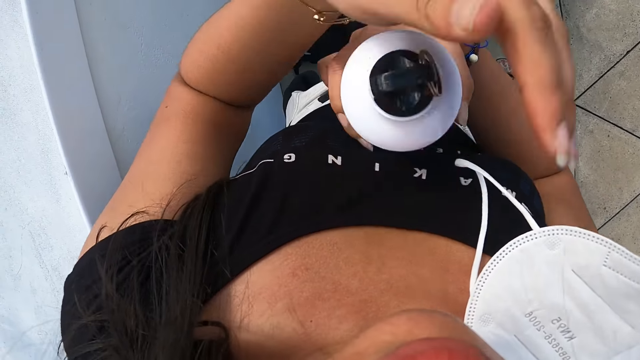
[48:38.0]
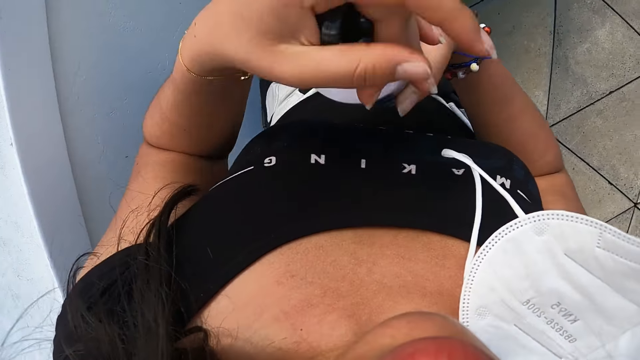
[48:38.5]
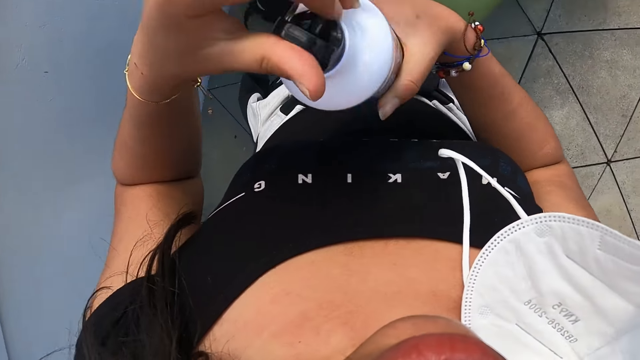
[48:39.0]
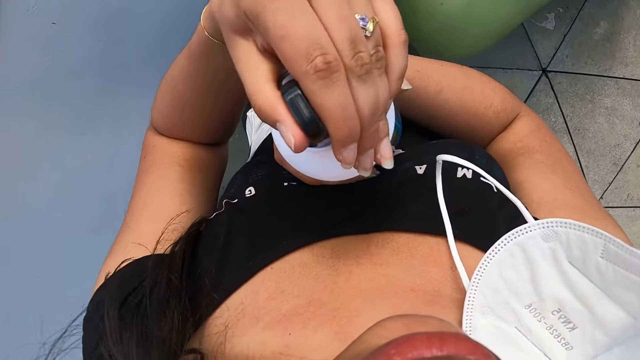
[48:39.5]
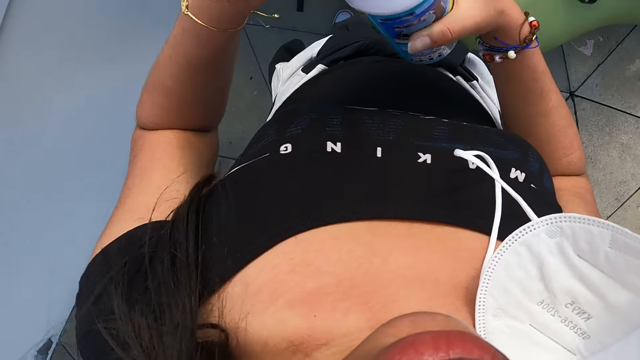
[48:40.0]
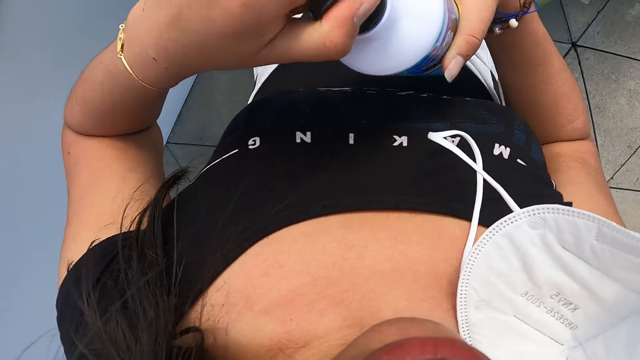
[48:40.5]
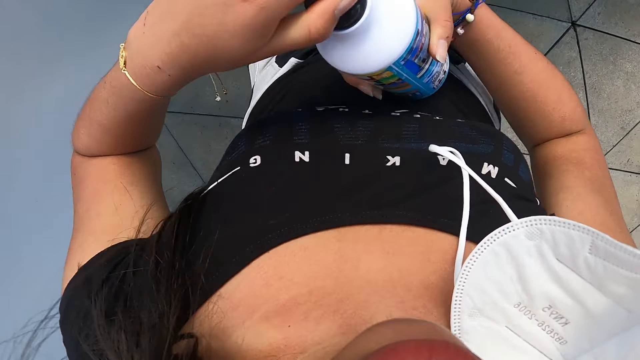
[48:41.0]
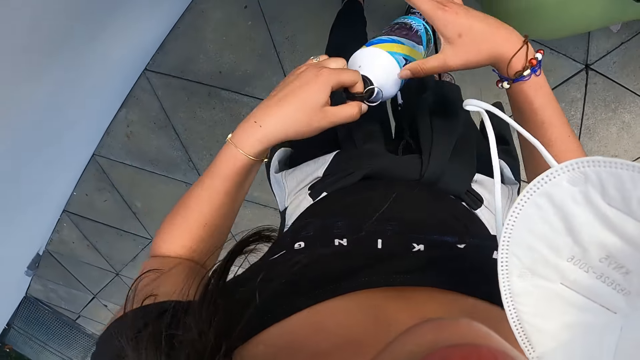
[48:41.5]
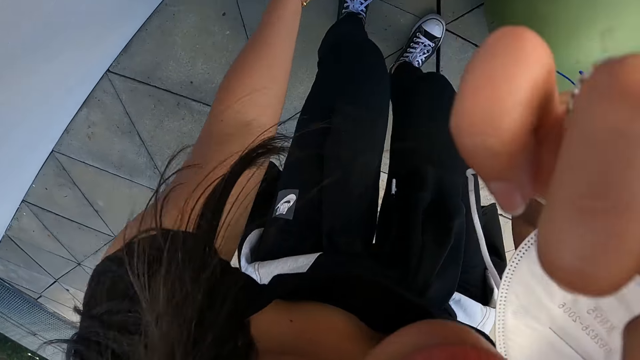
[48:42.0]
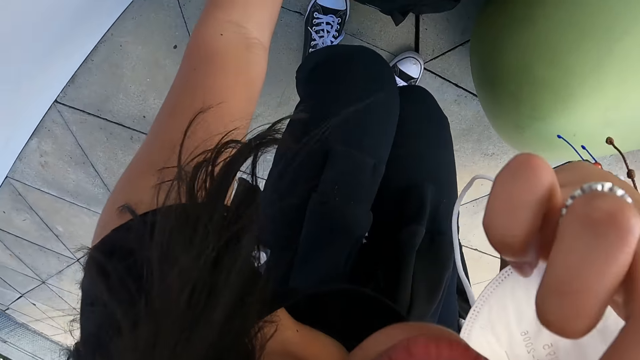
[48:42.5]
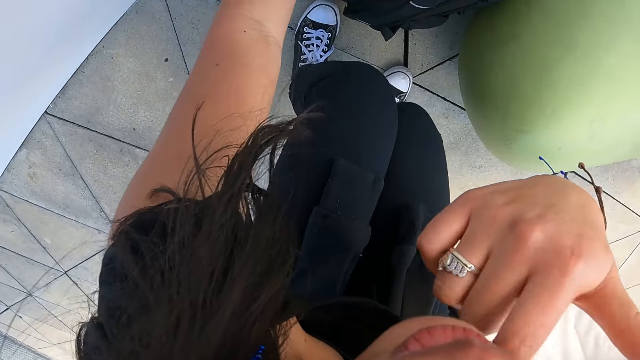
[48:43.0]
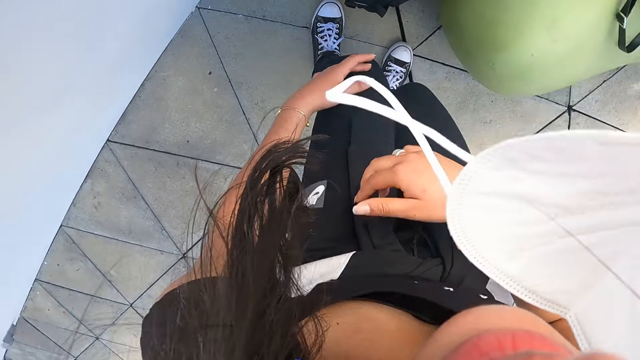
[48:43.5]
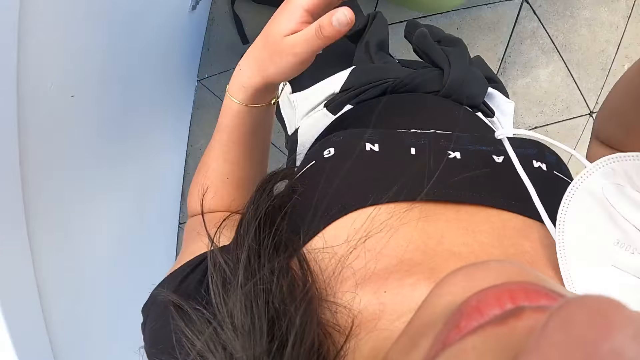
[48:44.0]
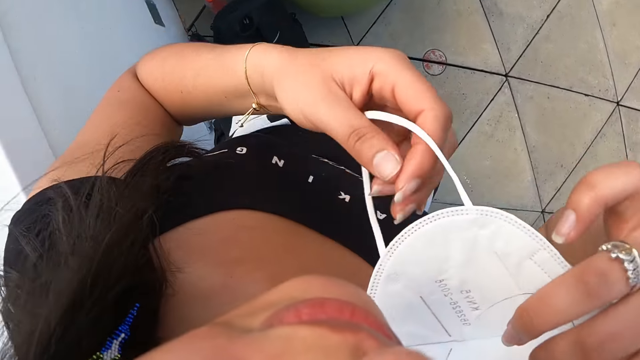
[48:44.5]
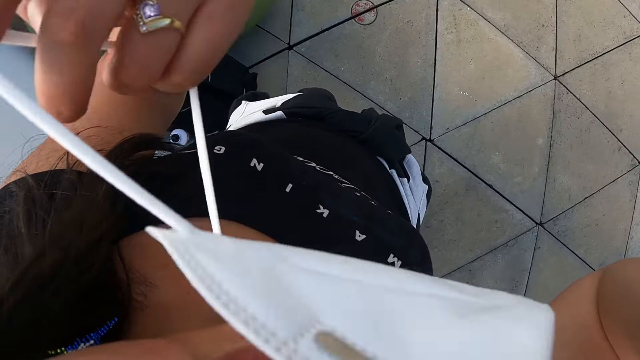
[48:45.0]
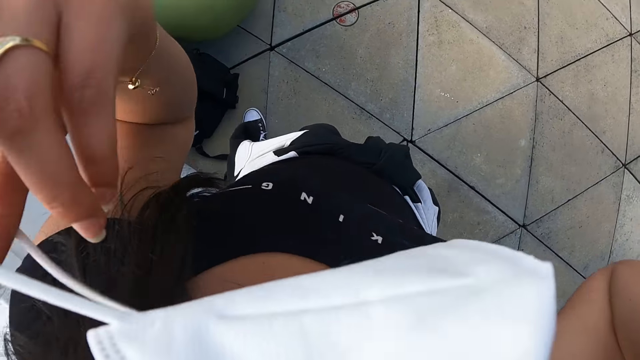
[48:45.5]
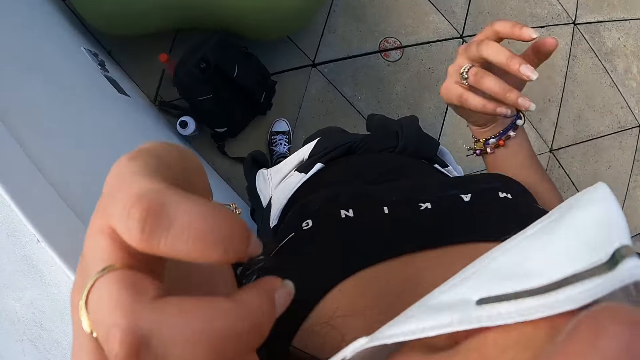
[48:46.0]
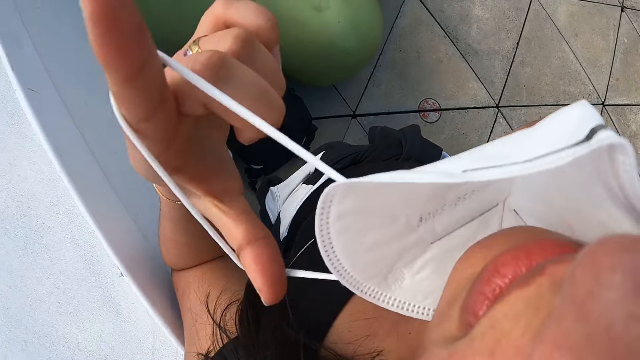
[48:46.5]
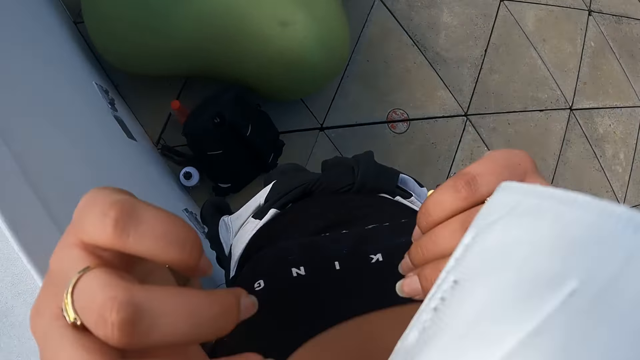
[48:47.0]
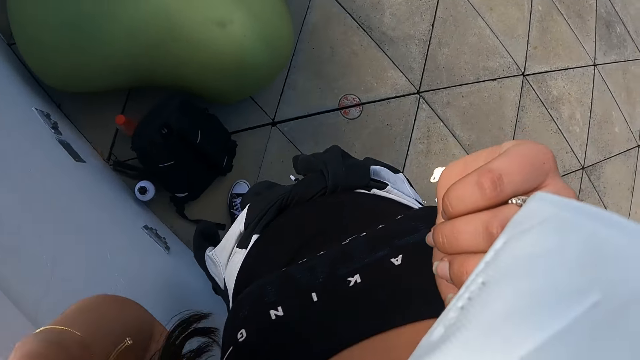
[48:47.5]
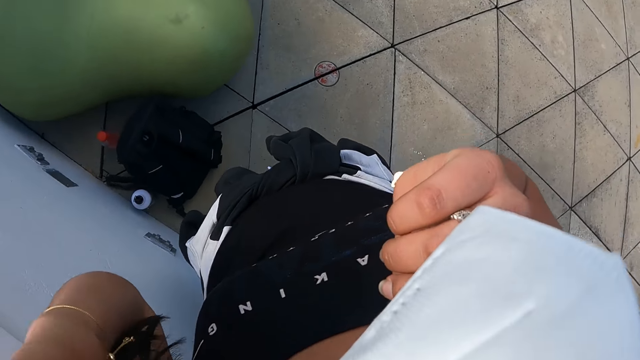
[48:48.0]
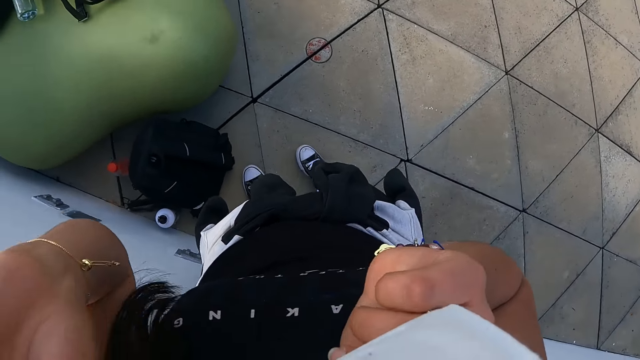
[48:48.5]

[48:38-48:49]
The camera wearer drops the bottle on the floor with her right hand. She stands. She puts the left strap of the facemask on her left ear with her left hand.

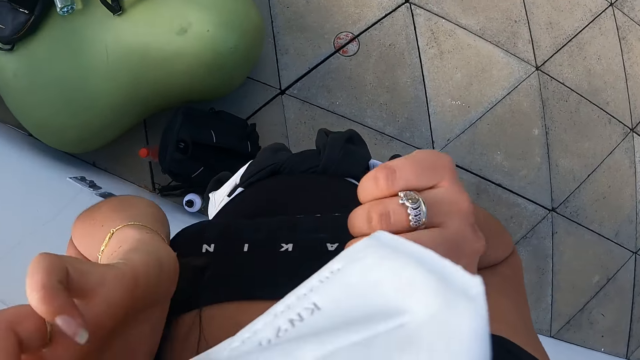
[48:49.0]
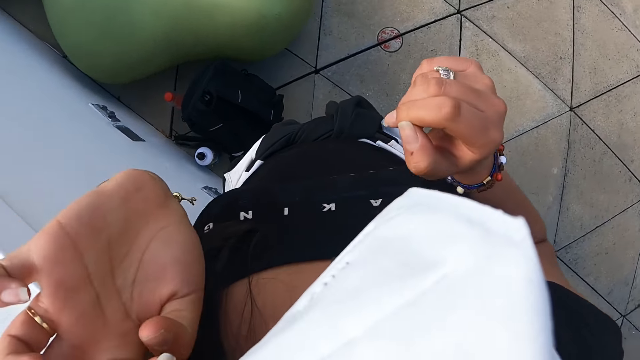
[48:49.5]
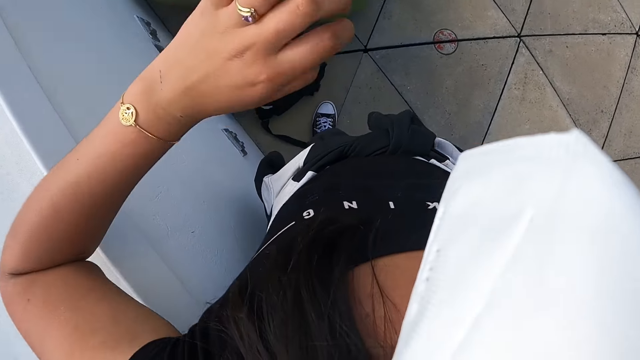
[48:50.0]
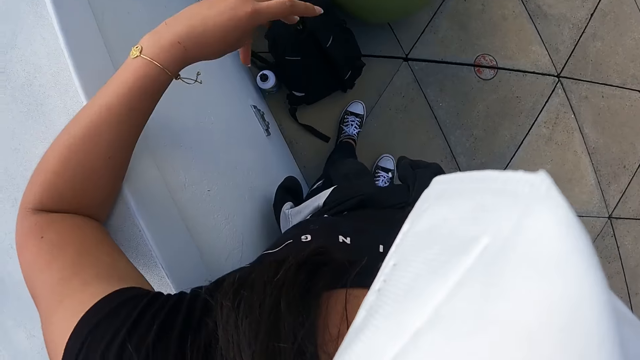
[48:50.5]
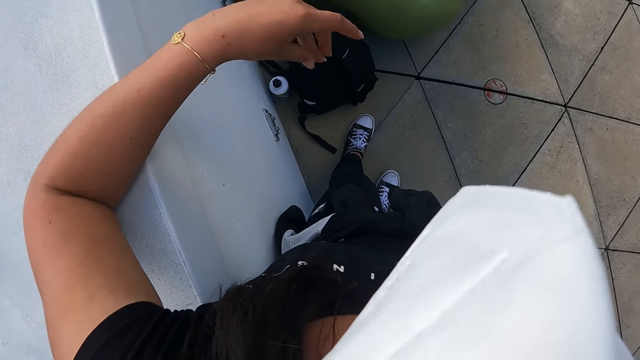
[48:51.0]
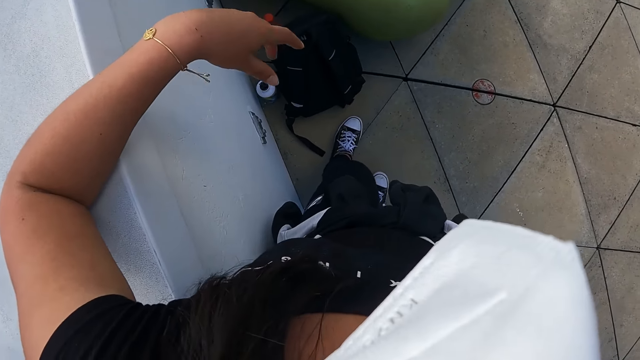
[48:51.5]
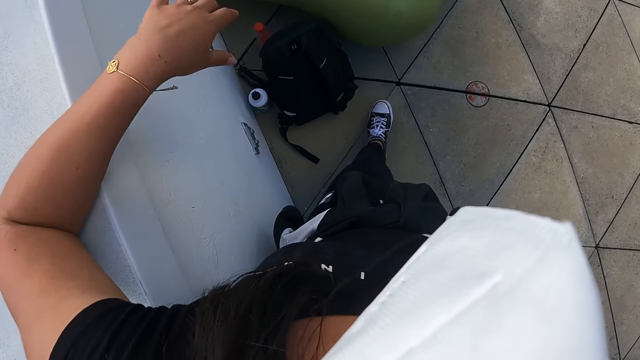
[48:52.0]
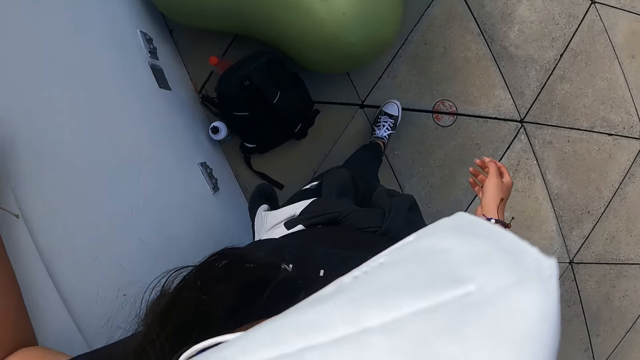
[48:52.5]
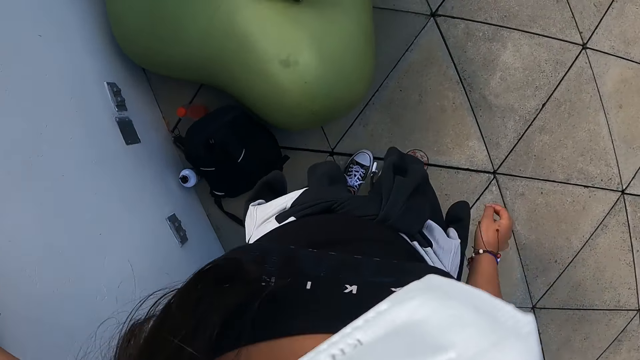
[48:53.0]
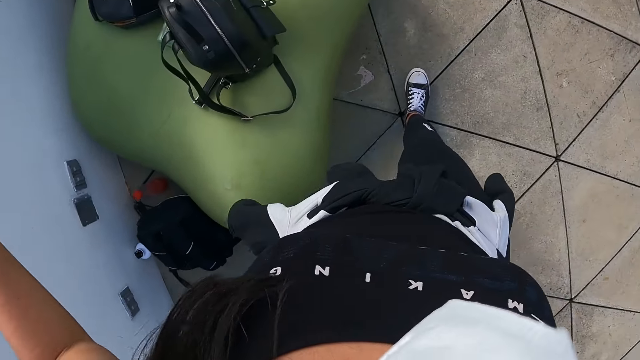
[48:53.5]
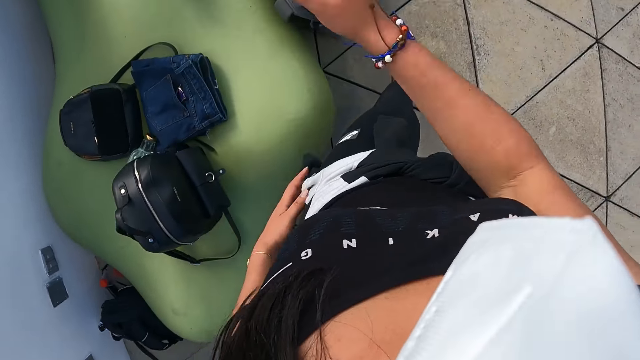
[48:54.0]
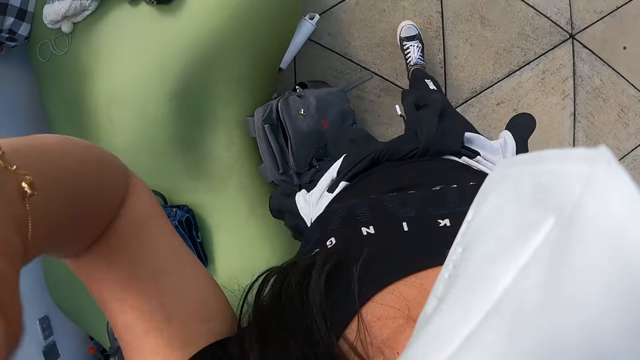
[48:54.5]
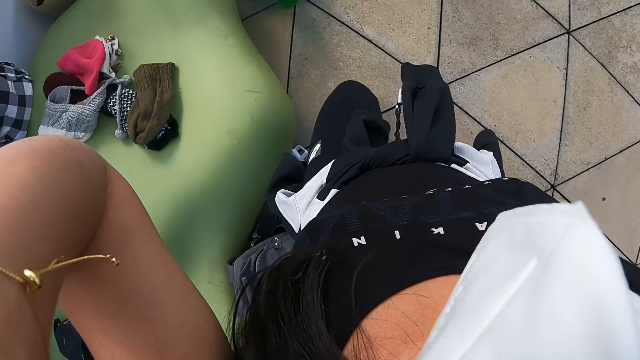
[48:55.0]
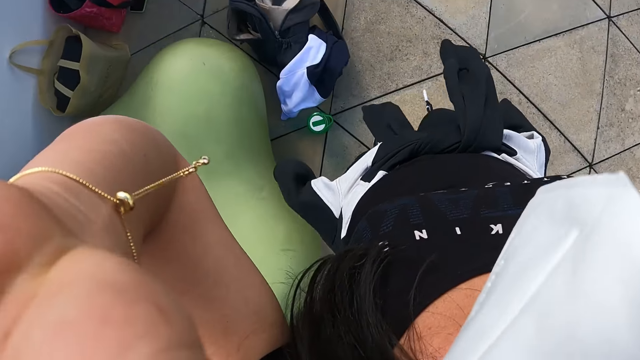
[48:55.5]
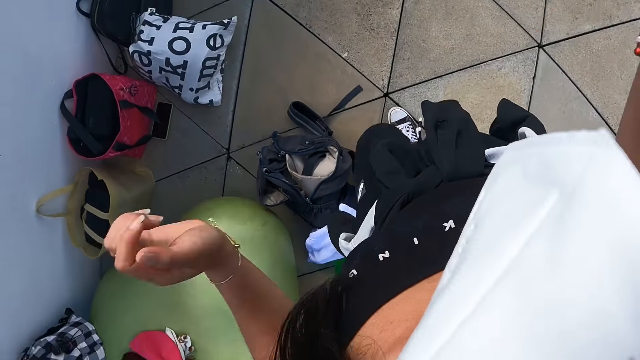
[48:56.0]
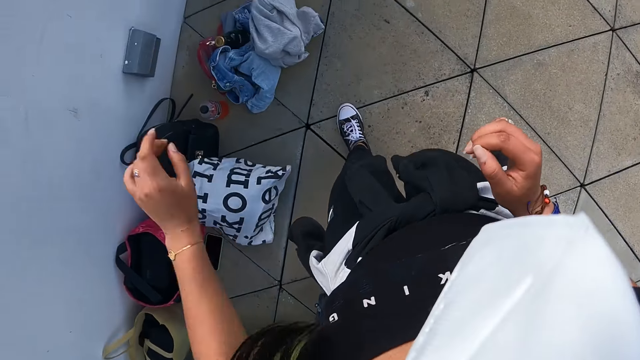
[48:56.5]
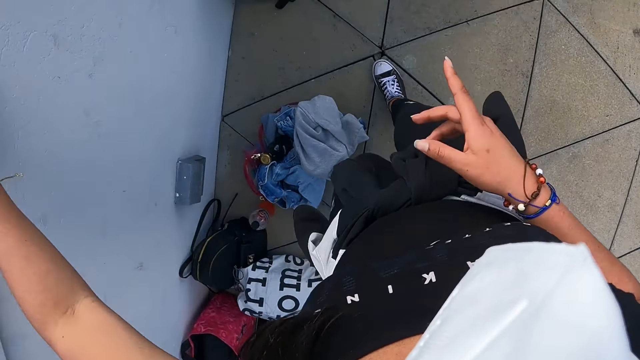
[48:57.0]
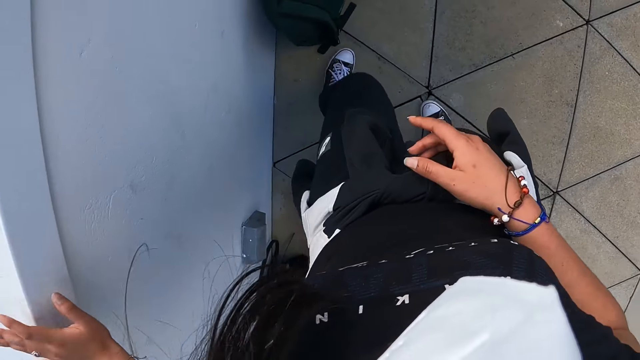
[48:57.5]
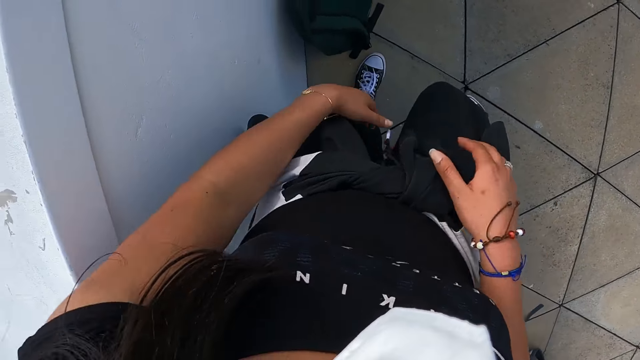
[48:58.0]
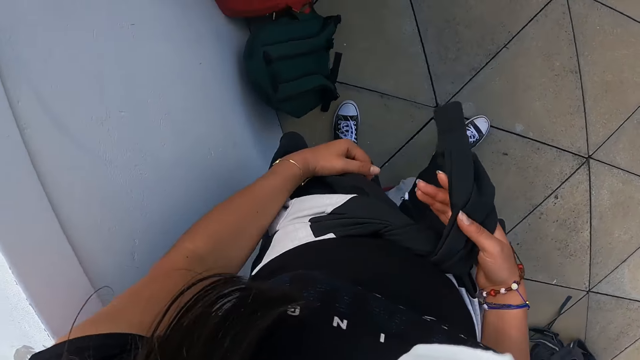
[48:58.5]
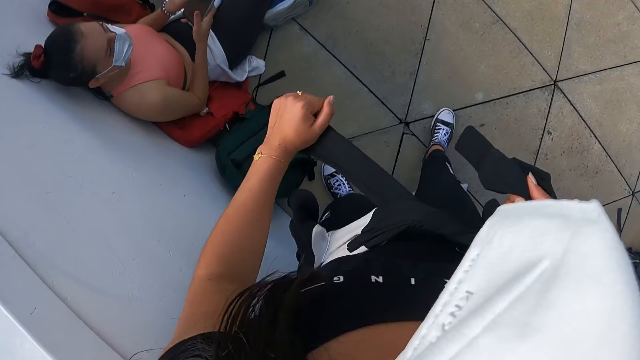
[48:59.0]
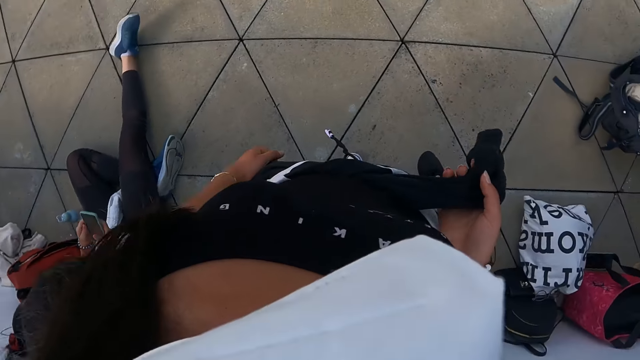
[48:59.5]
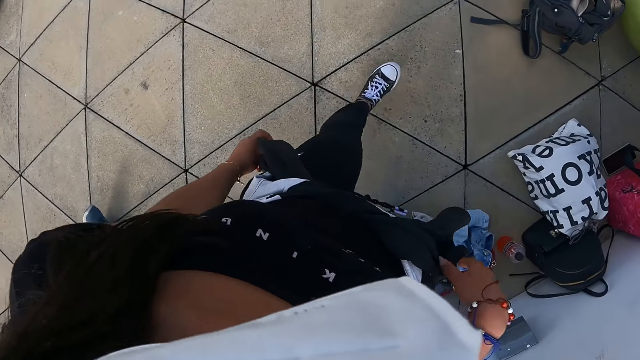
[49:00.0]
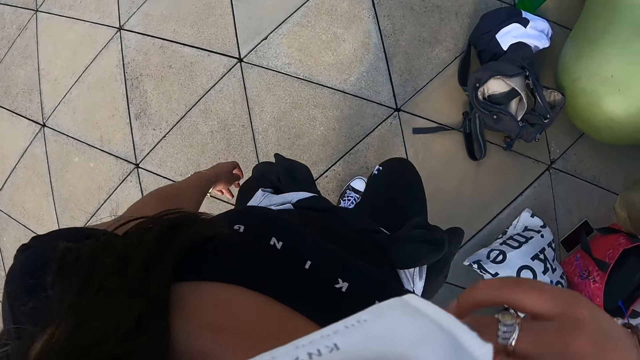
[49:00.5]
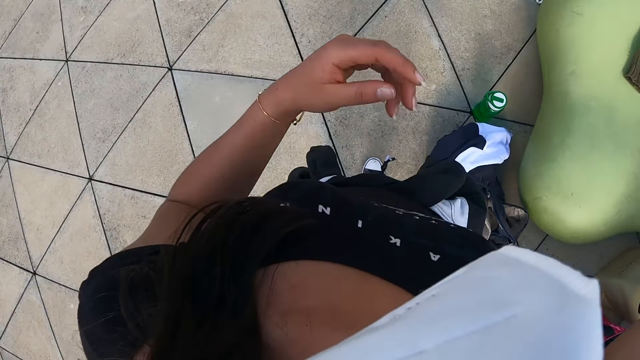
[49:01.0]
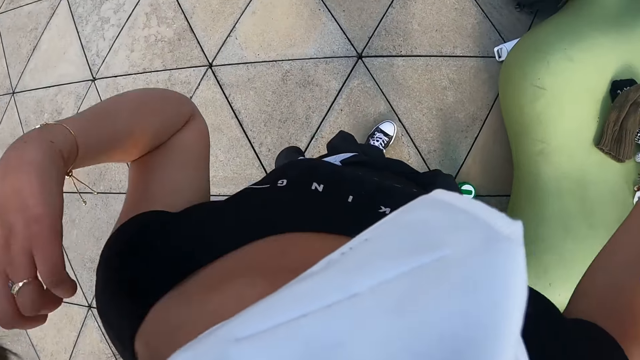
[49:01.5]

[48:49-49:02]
The camera wearer leans a hand on the bench. They walk, raise hands and walk. They interact with a woman. They touch the wall. They tie the sweater at the waist. They walk.
